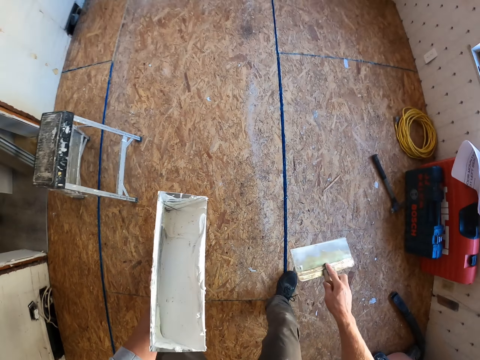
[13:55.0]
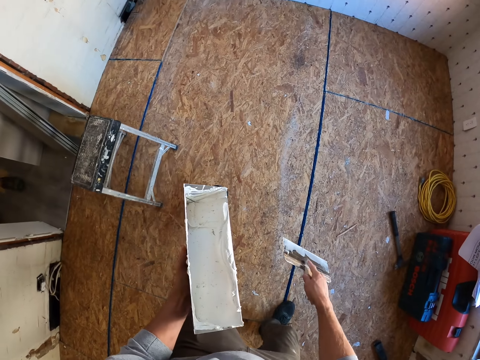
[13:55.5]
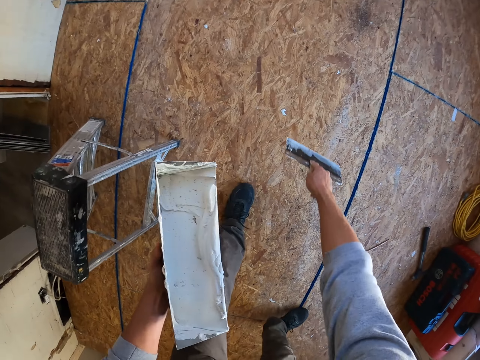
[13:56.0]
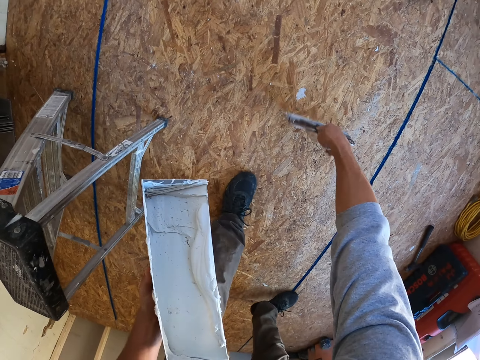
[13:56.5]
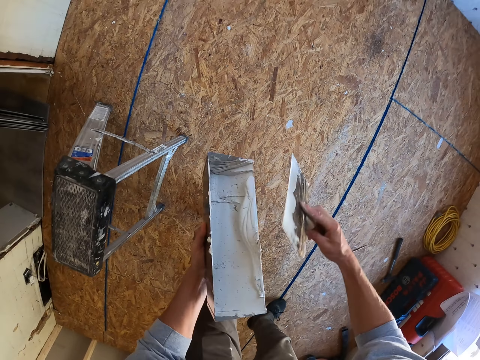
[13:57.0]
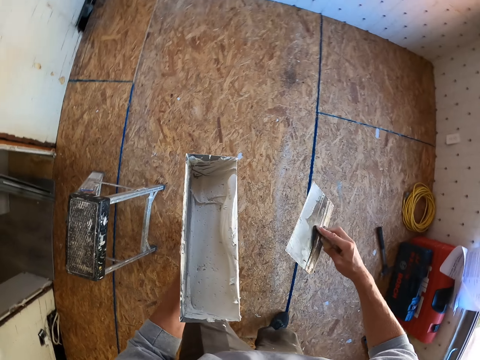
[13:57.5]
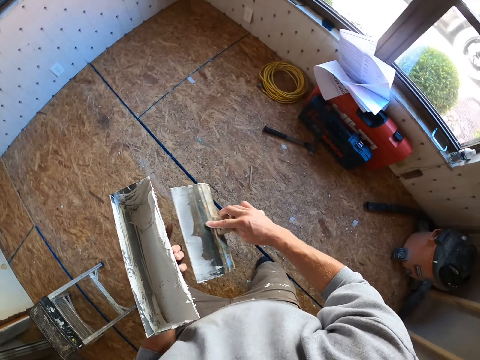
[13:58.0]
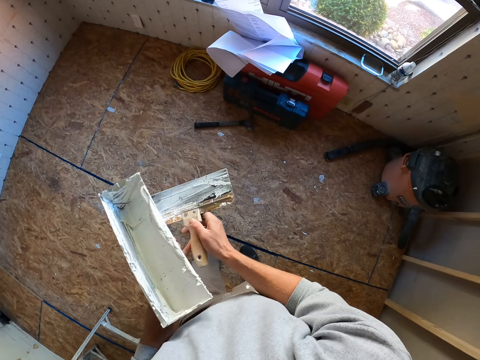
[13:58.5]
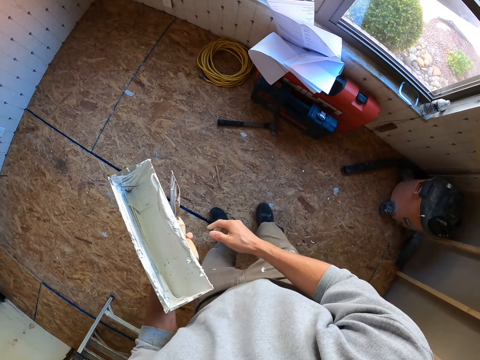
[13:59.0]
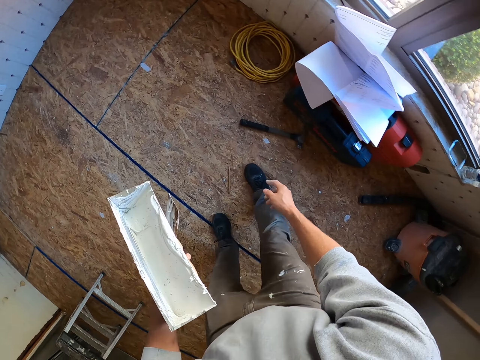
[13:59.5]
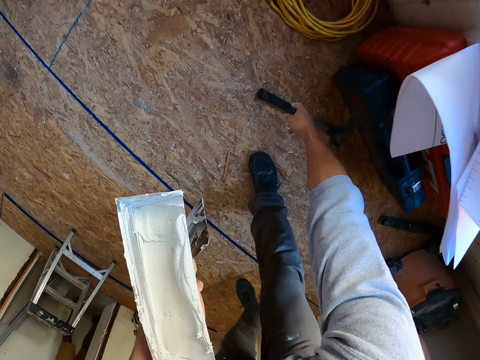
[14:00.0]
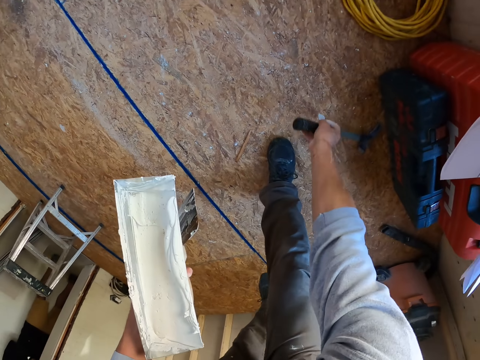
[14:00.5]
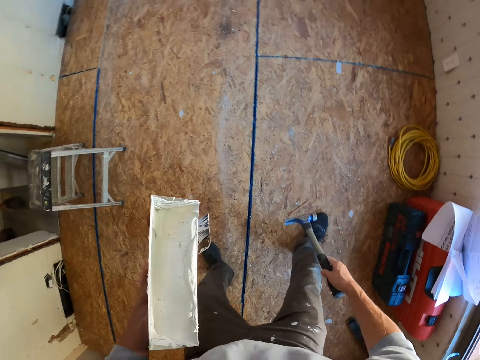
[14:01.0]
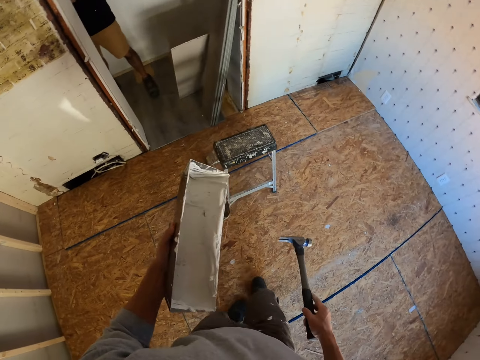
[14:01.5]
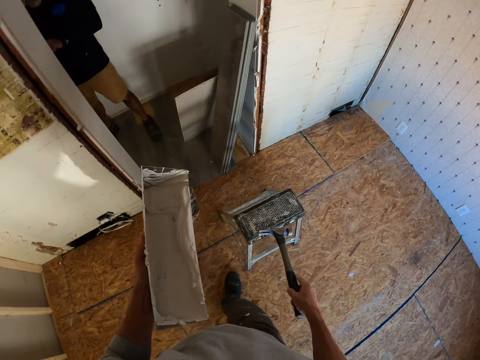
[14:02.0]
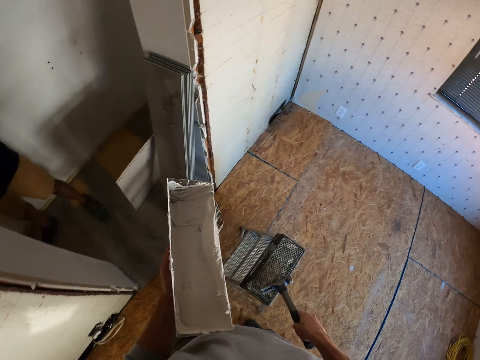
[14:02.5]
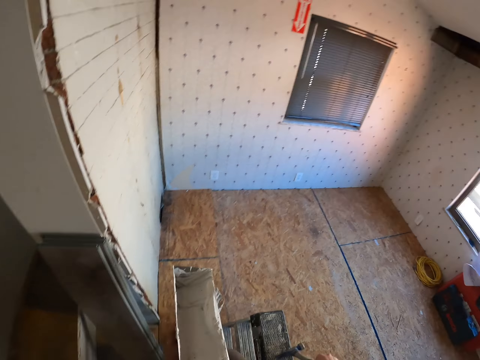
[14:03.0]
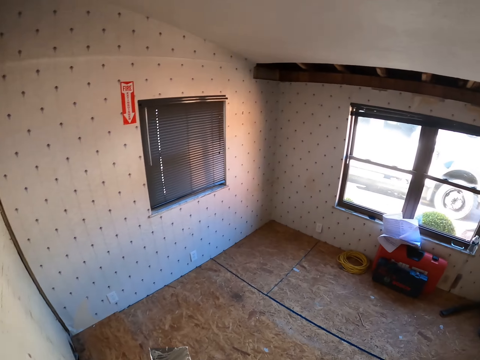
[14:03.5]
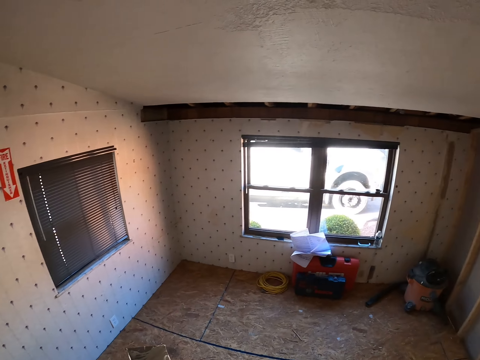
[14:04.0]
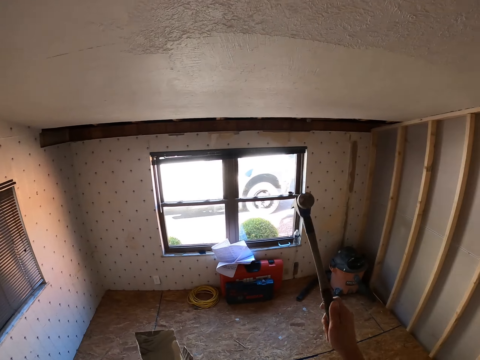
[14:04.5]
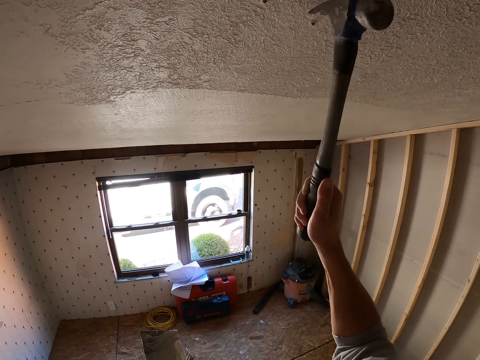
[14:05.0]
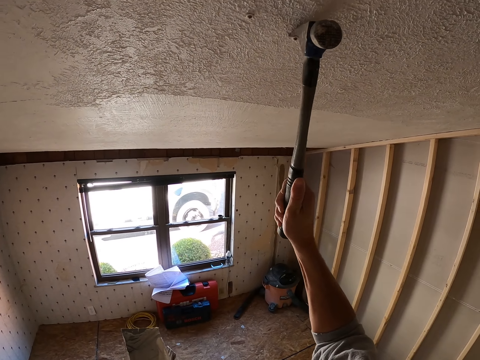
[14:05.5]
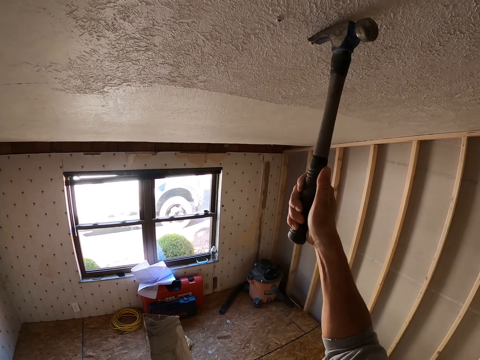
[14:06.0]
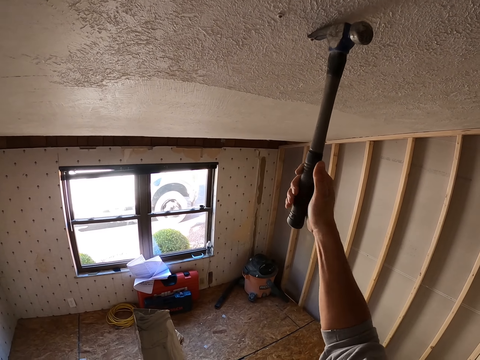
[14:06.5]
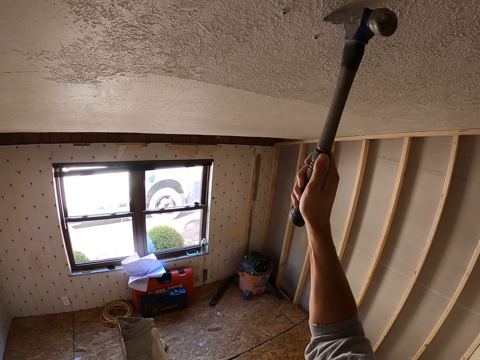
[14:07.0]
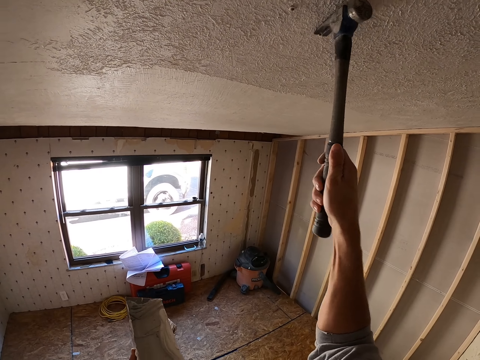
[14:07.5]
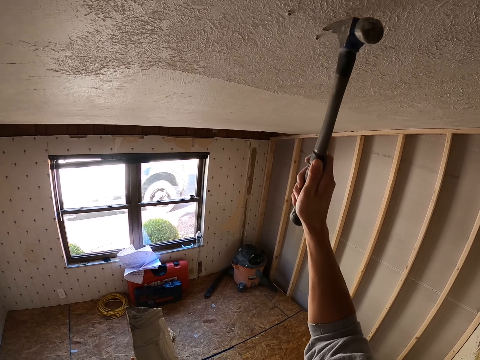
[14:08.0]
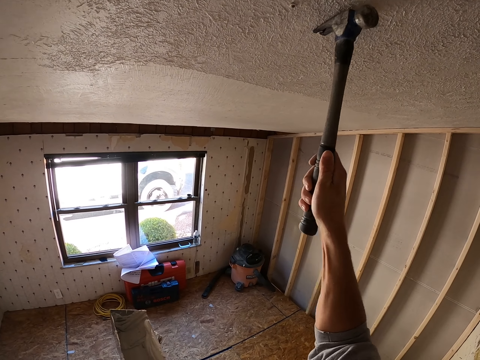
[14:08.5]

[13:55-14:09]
The camera wearer rubs the scraper on the container. They make a step. They rub the scraper on the floor. They stand up. They rub the scraper on the container. They look around. They make a step. They transfer the scraper to the left hand. They make a step. They move the right hand. They pick up a hammer. They walk around. They look around. They lift the hammer to the ceiling. They remove a nail from the ceiling with the hammer.

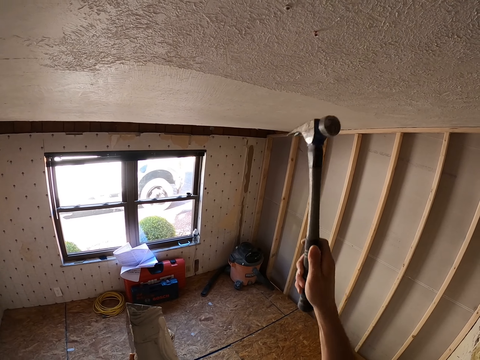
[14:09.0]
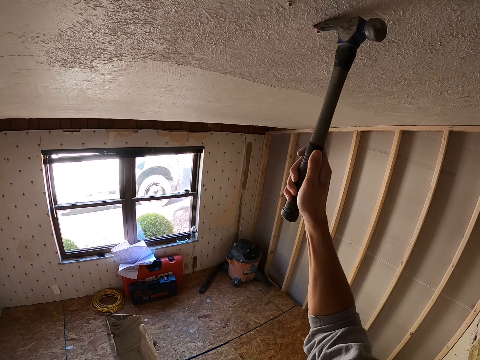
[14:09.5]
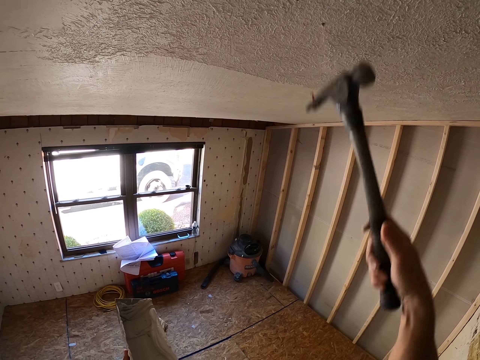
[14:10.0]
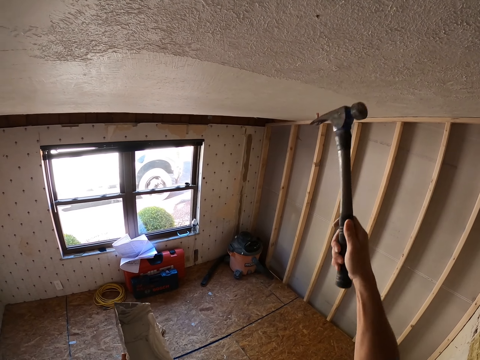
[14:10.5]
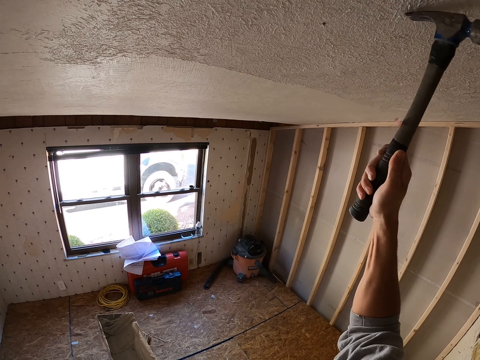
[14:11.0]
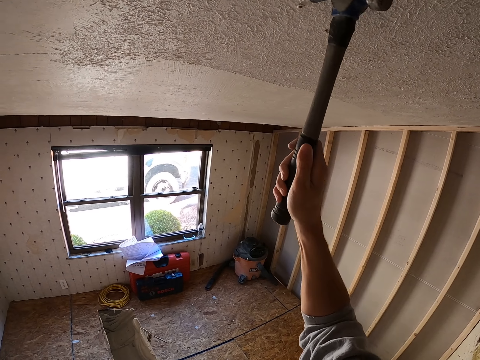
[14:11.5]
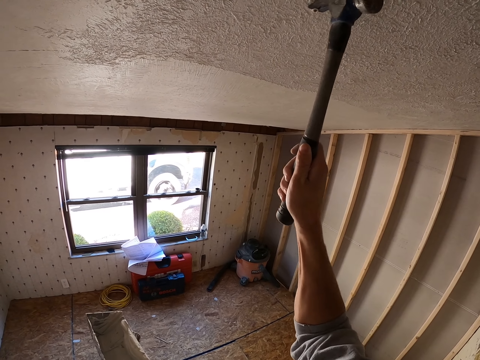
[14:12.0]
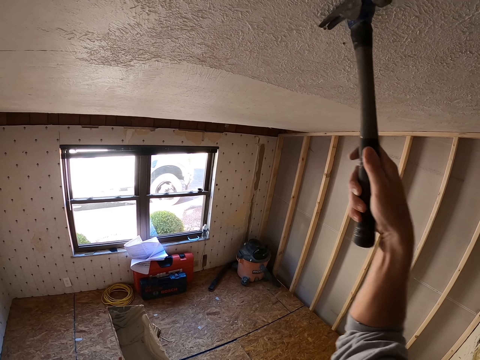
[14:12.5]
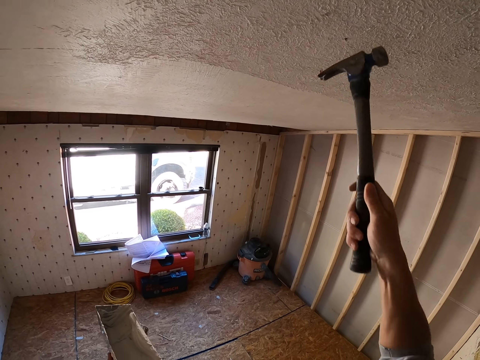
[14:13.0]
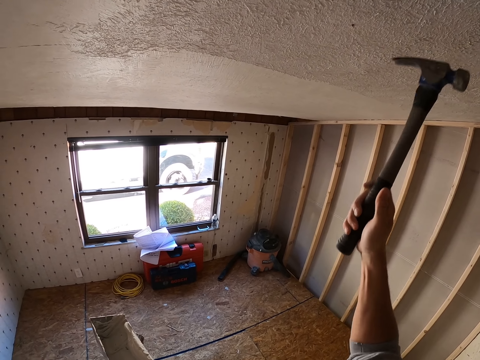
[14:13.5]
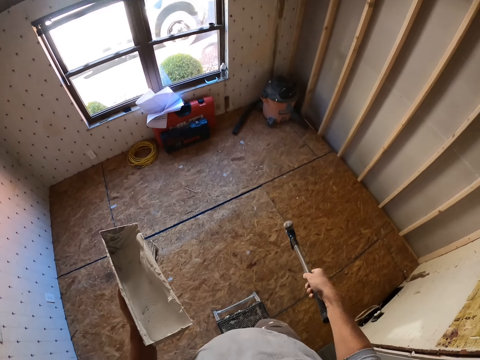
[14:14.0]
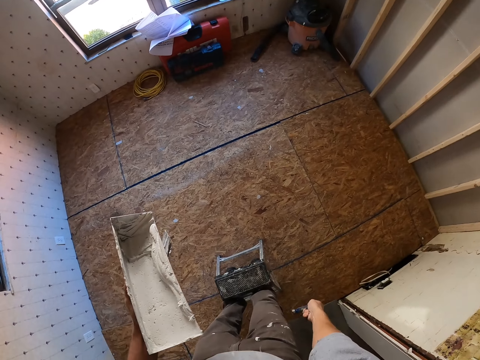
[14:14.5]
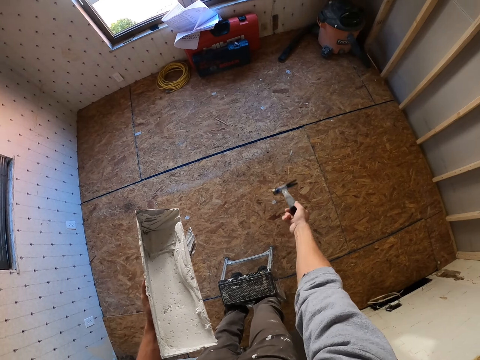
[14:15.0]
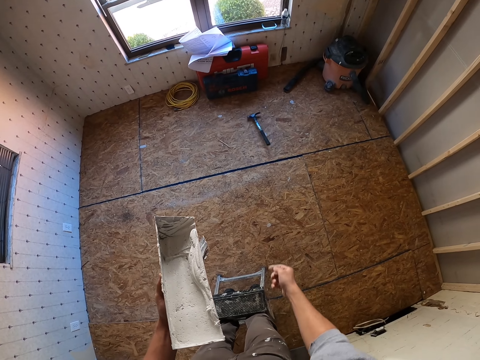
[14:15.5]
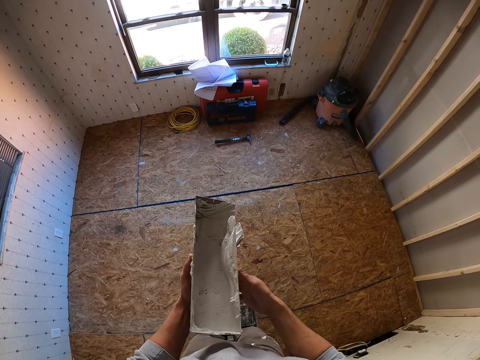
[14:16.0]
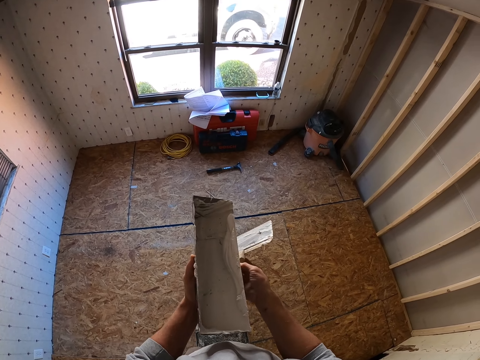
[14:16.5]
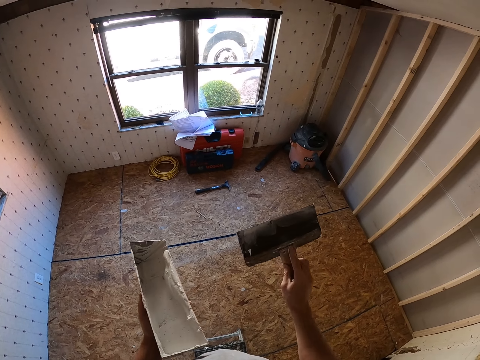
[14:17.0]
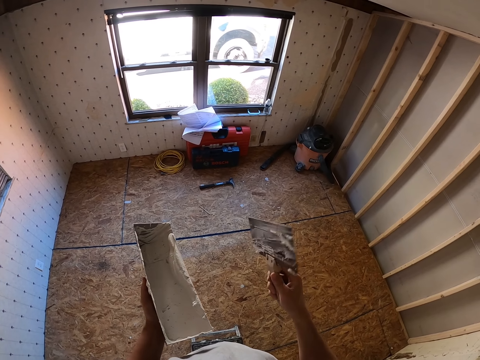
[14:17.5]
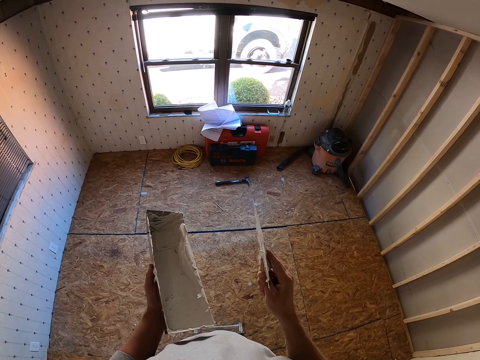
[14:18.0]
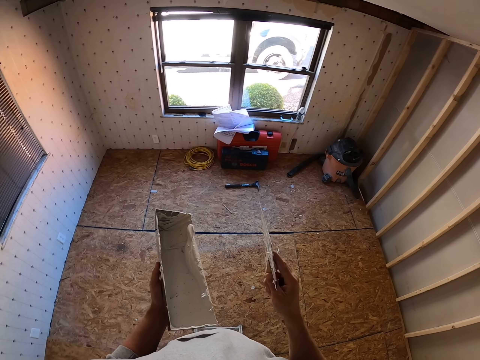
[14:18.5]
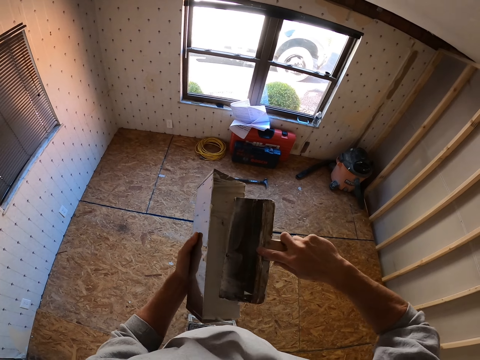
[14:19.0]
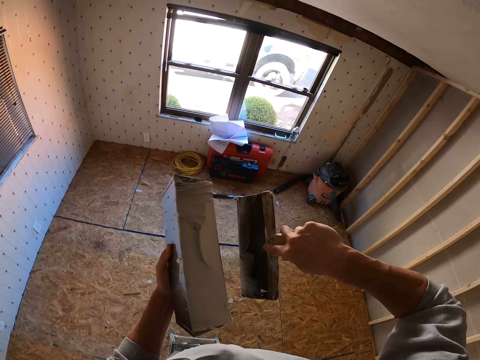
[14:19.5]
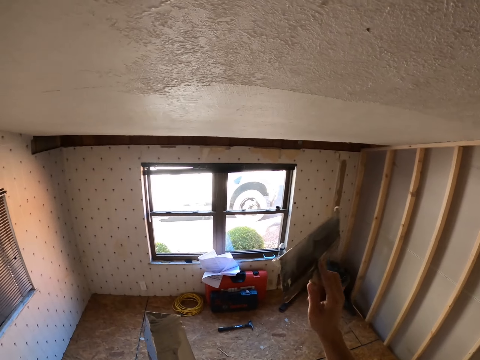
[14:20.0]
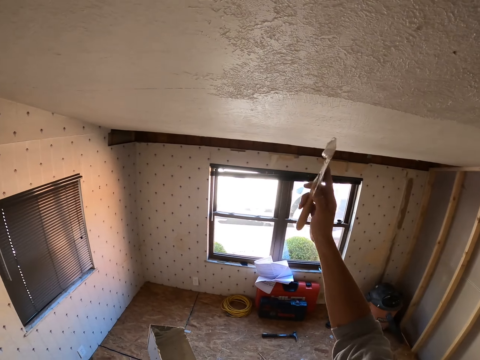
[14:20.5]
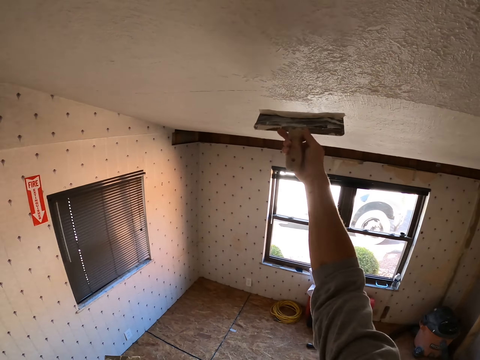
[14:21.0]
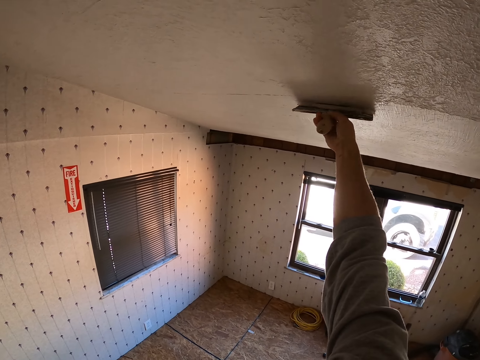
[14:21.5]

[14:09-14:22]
The camera wearer holds the hammer. They remove a nail from the ceiling with the hammer. They hold the hammer. They remove the nail from the ceiling with the hammer. They hold the hammer. They drop the nail. They drop the right hand. They look around. They throw down the hammer. They lift the container with paint. They pick the scraper from the left hand. They look at the scraper. They take plaster from the container with the scraper. They put the scraper on the tin with paint. They lift the scraper. They plaster the ceiling with the scraper.
